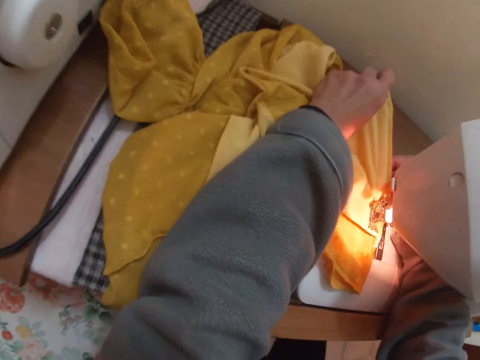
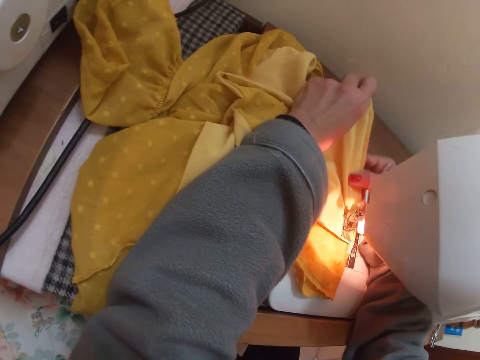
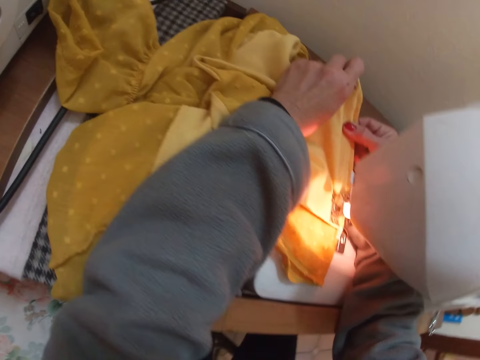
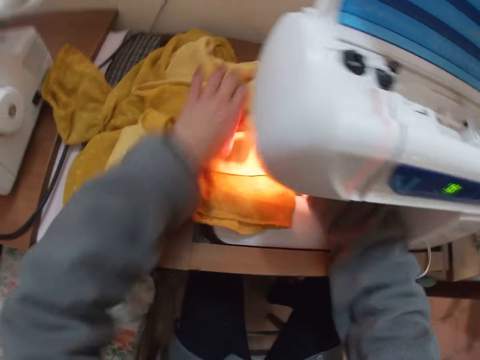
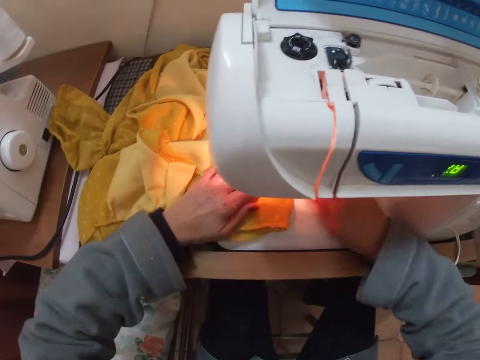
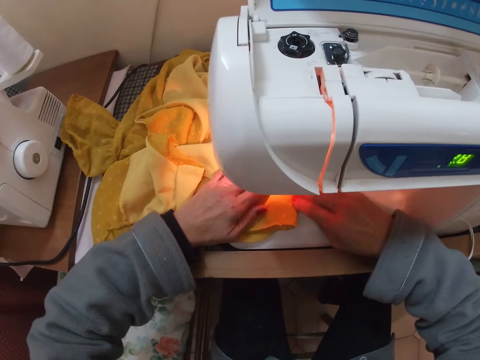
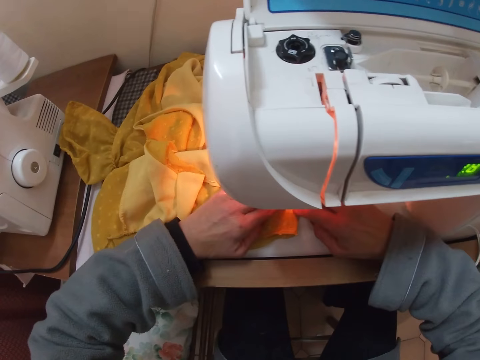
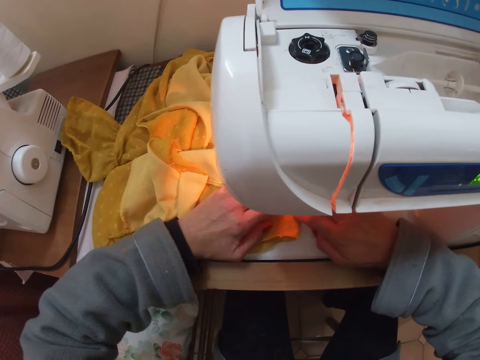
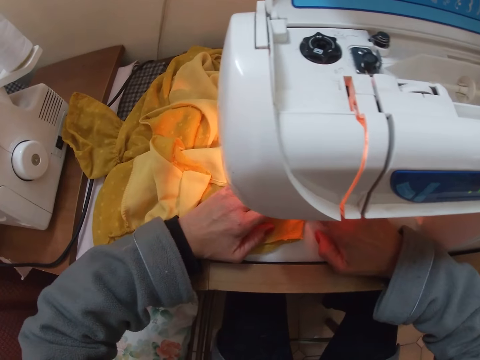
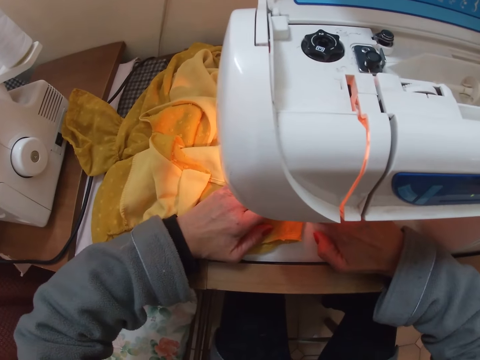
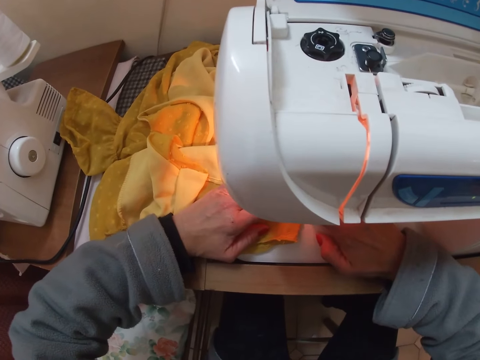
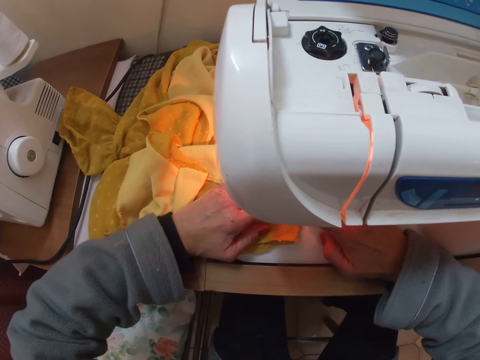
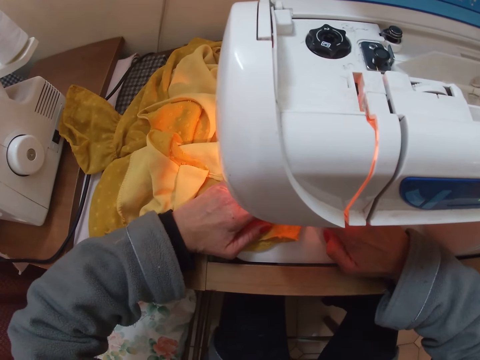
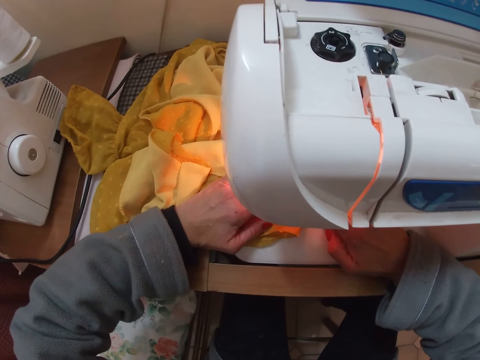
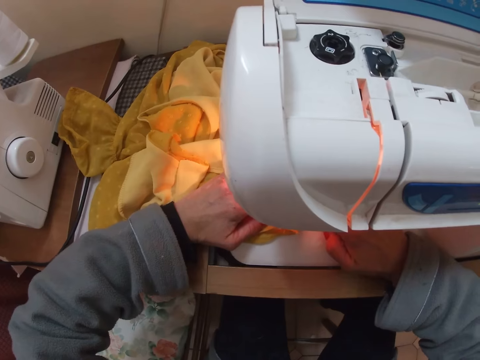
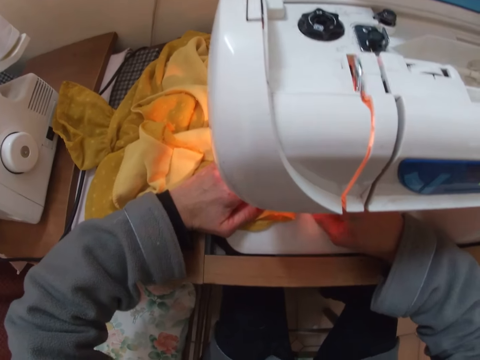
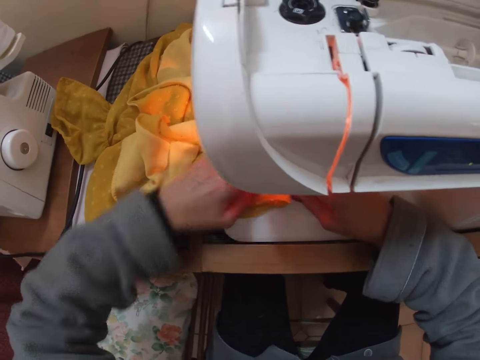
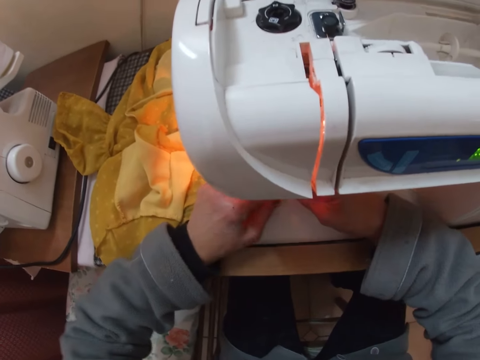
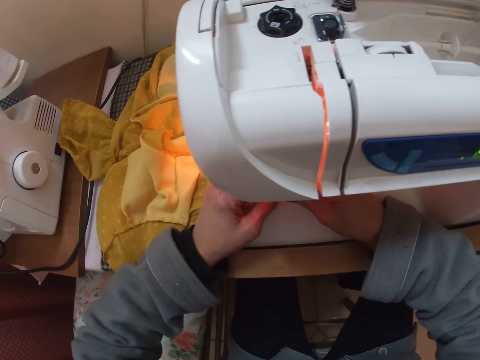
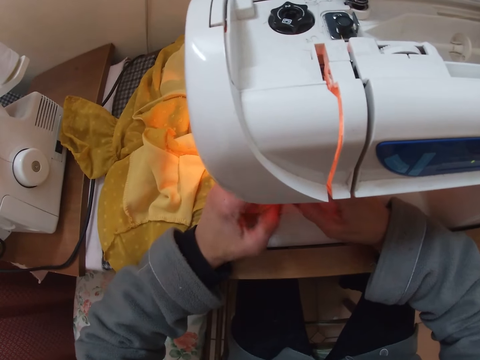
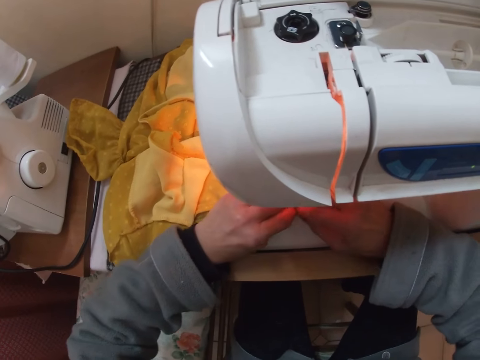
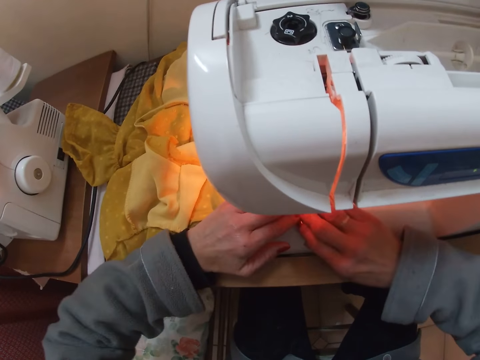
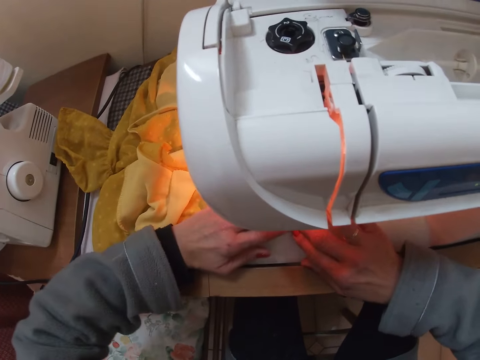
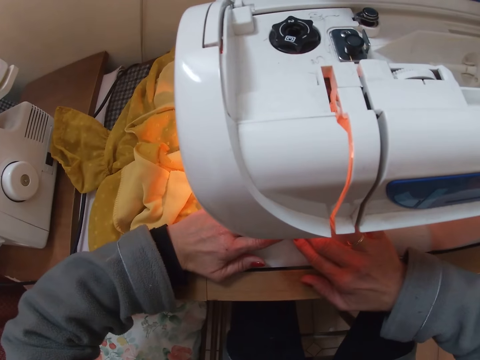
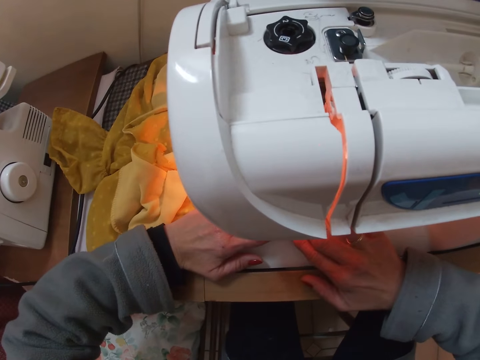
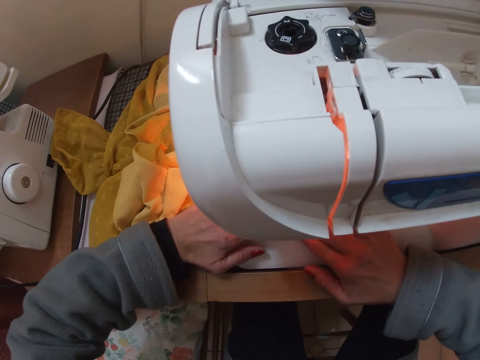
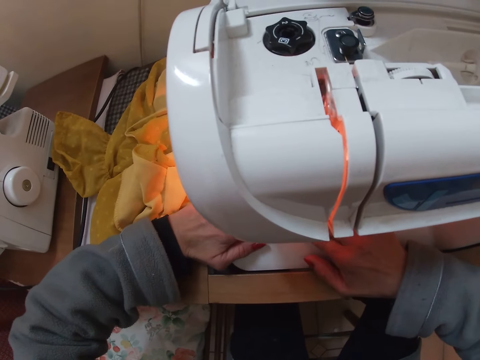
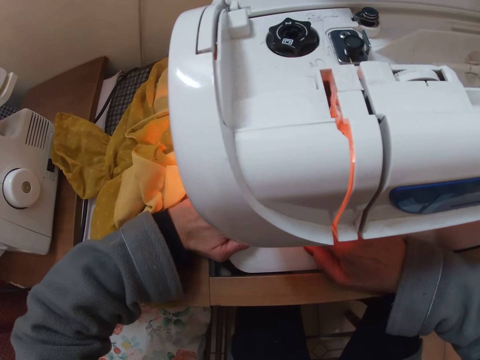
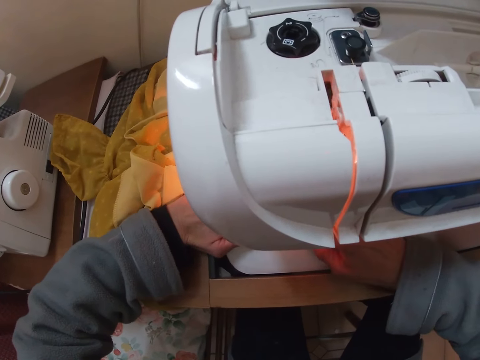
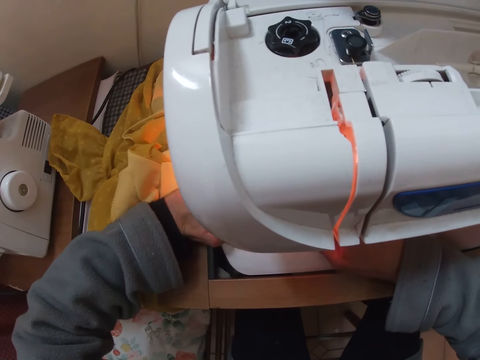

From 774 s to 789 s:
The camera wearer lifts the cloth. They drop the cloth. They stitch the cloth. They hold the cloth. They stitch the cloth.

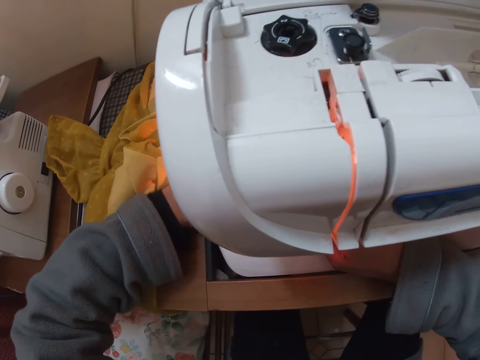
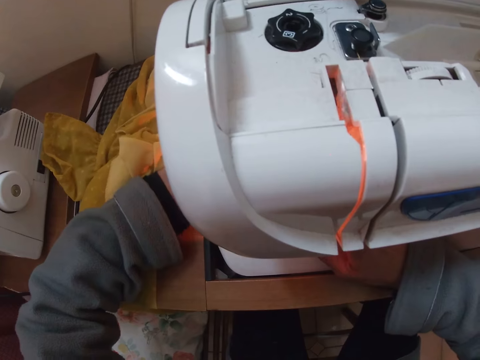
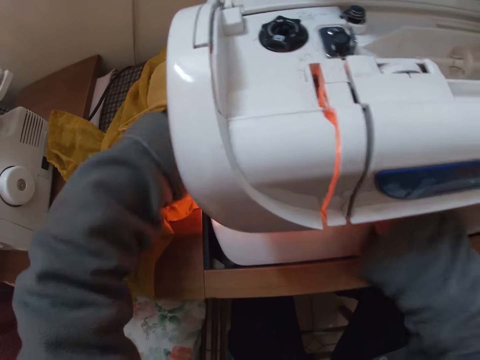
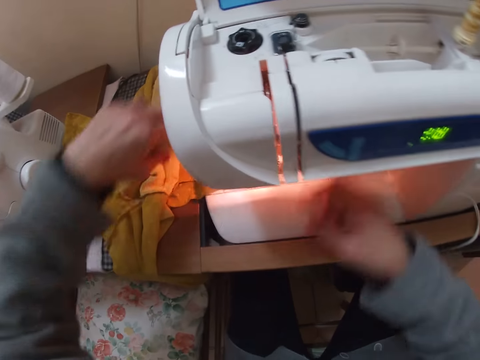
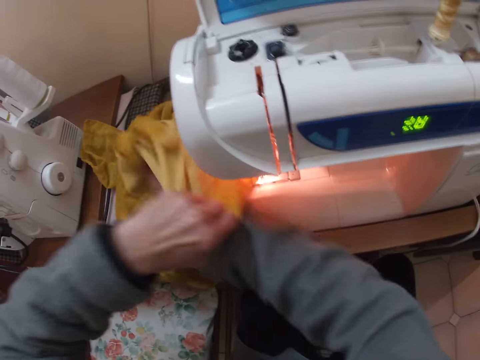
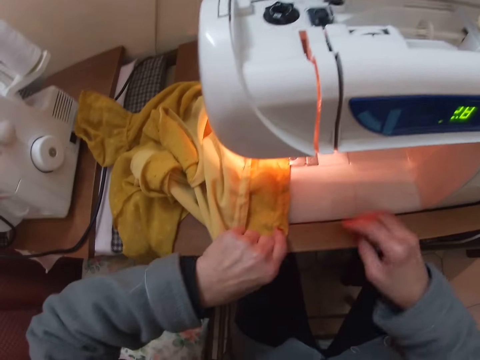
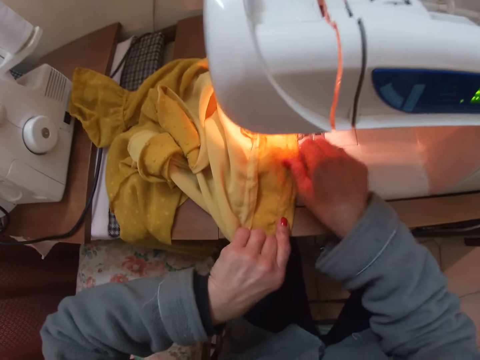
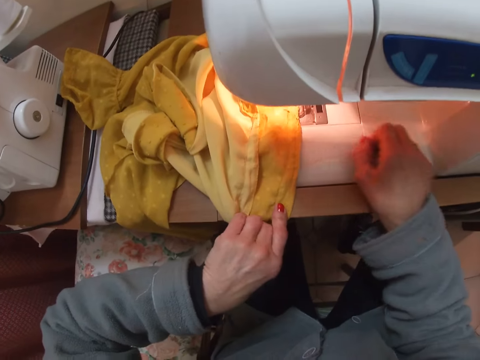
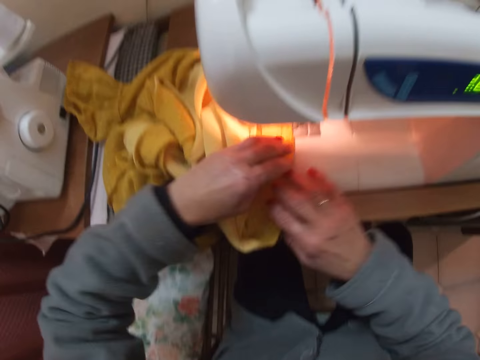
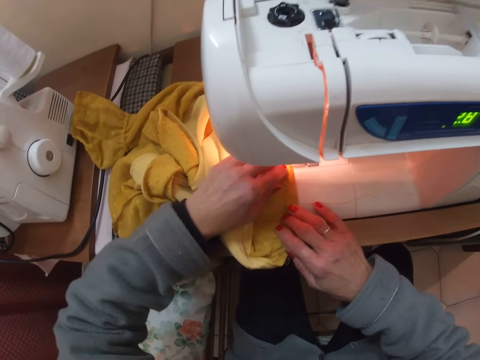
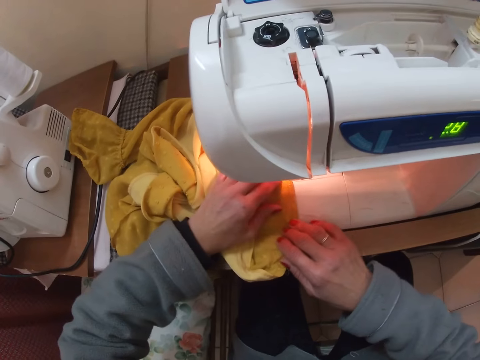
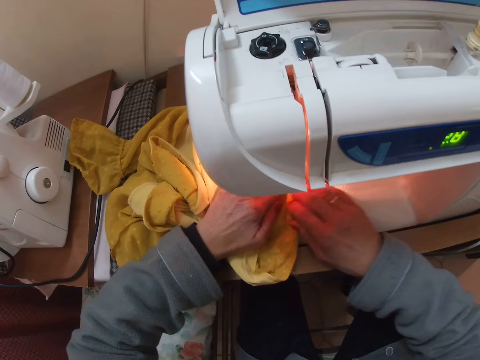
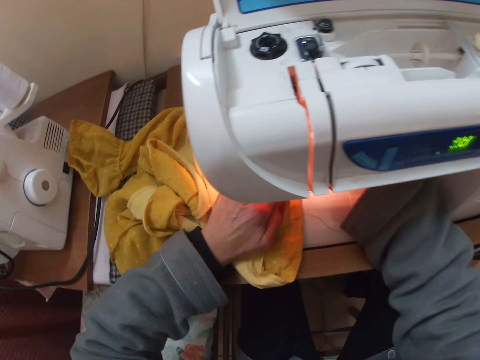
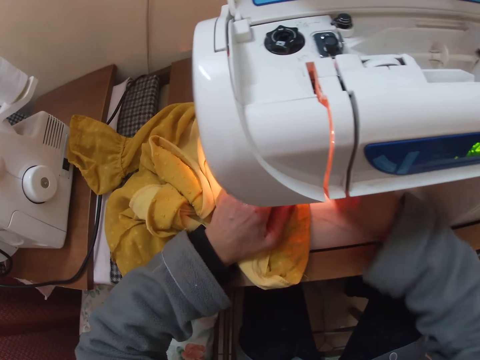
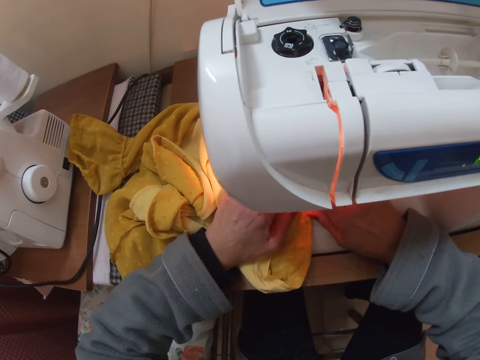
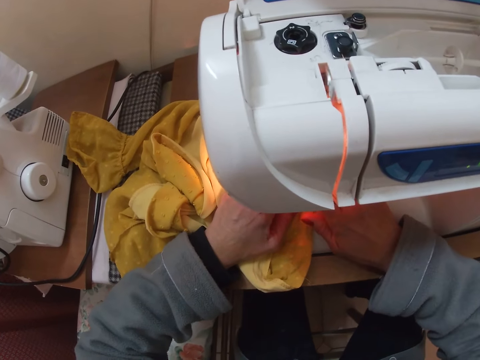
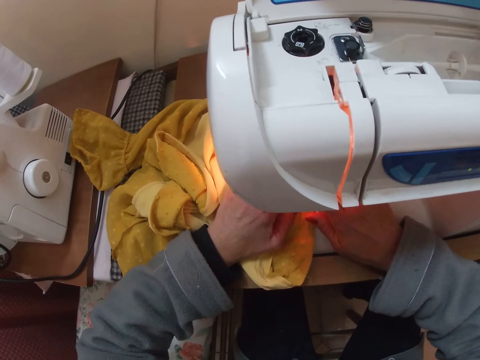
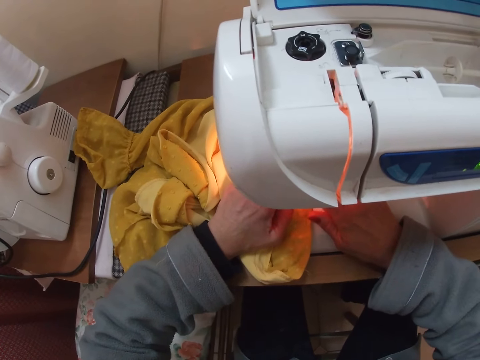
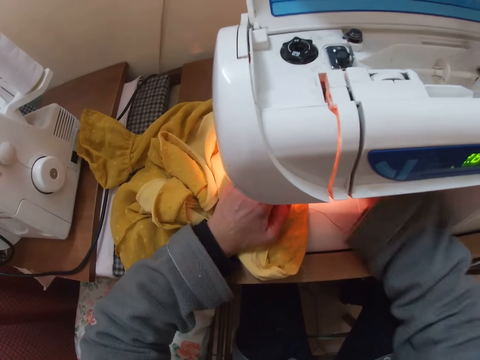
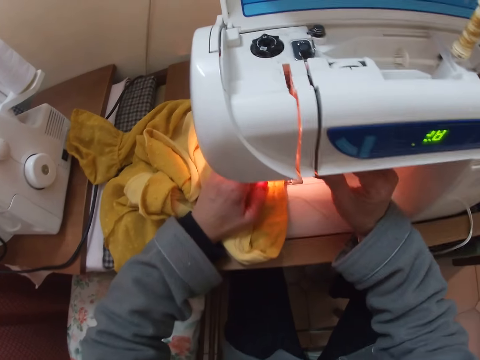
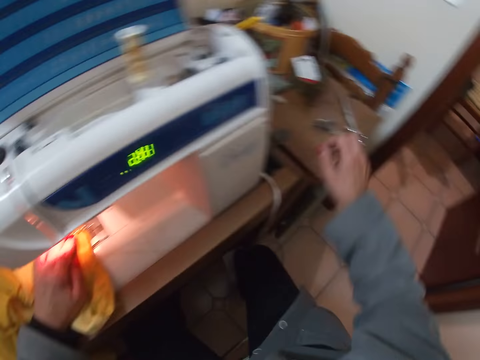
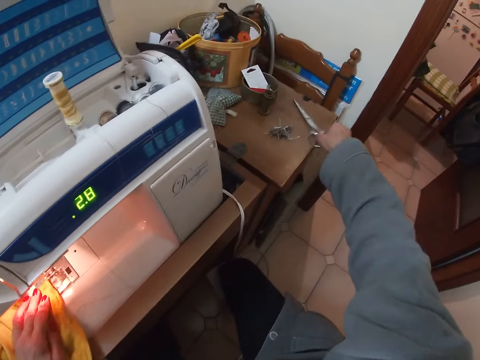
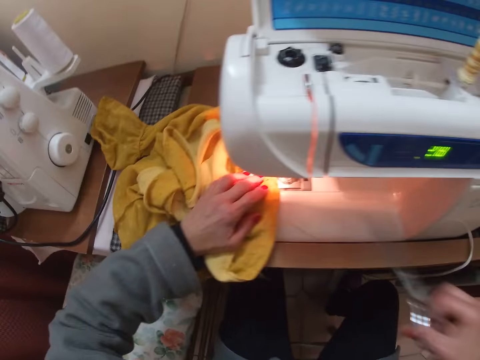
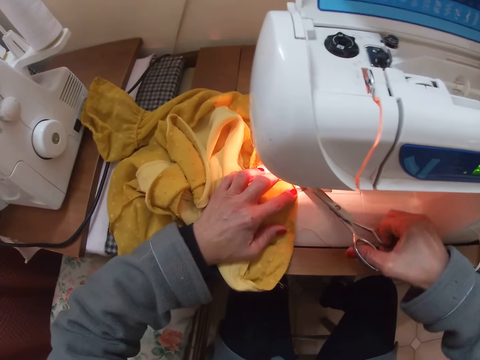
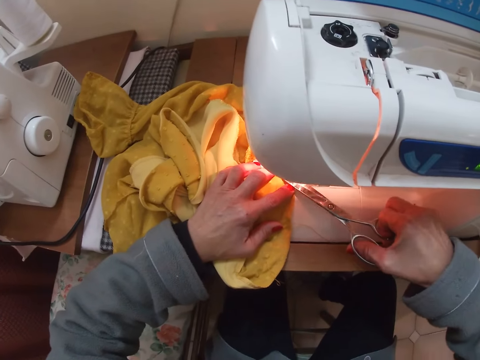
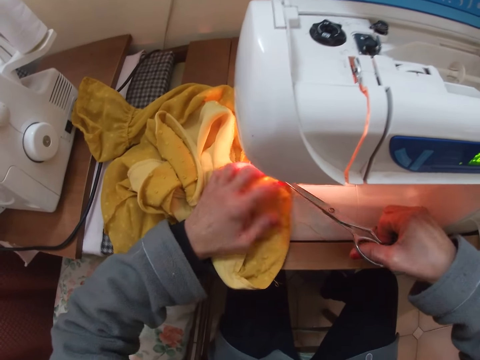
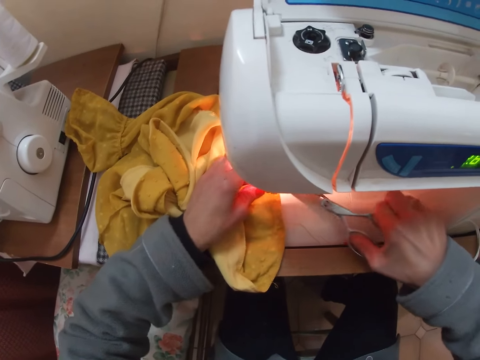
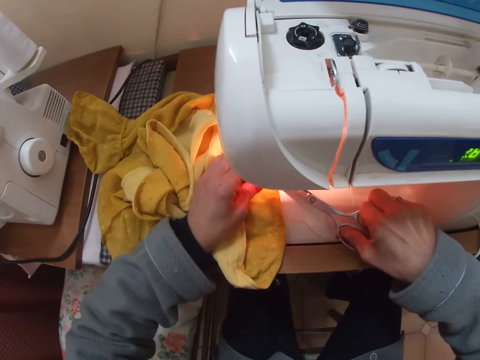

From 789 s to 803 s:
The camera wearer holds the cloth. He arranges the blouse on the machine. He looks at the cloth. He presses the lever foot presser with his right hand. He holds part of the machine. He sews the blouse on the machine. He presses the lever foot presser with his right hand. He holds part of the machine. He picks up scissors from the table beside the machine. He cuts the thread from the cloth with the scissors.
